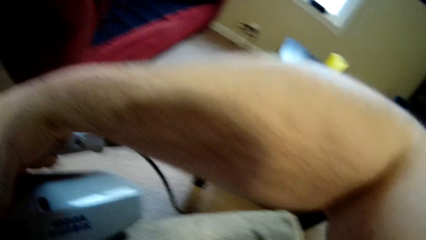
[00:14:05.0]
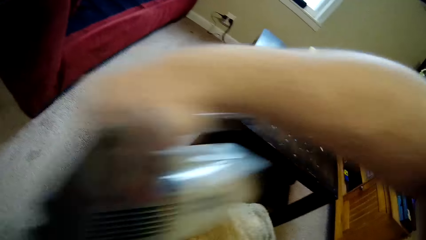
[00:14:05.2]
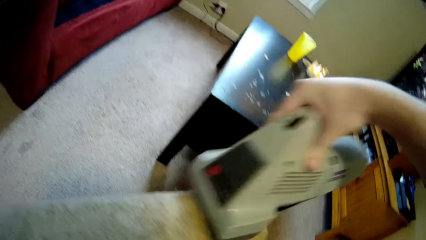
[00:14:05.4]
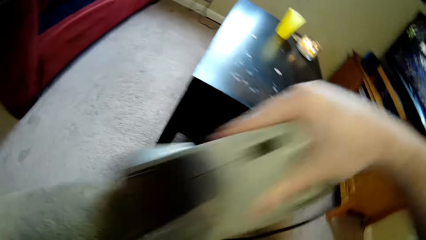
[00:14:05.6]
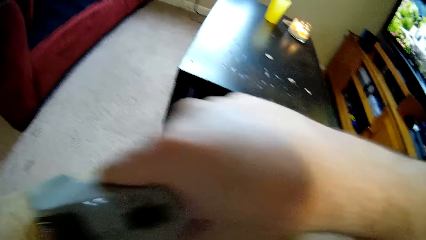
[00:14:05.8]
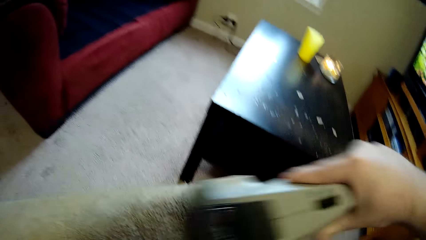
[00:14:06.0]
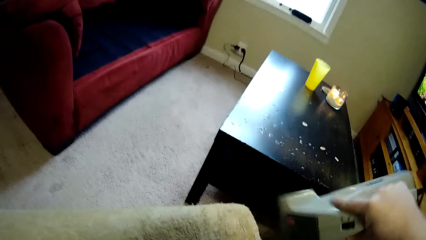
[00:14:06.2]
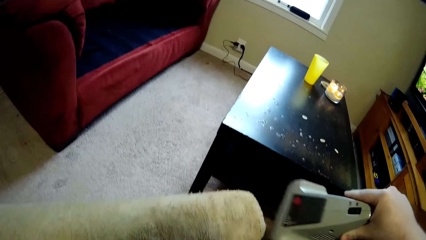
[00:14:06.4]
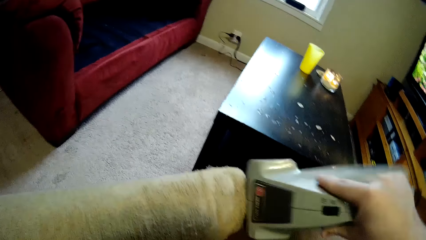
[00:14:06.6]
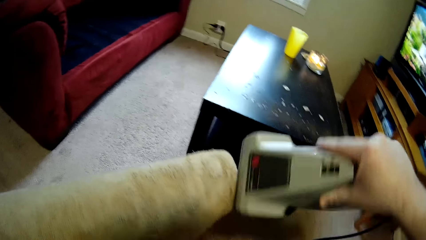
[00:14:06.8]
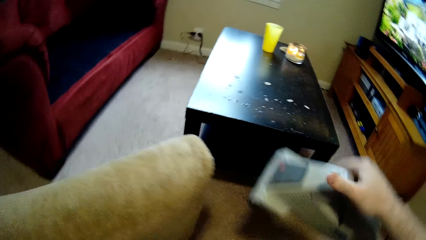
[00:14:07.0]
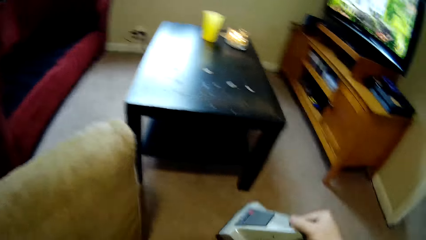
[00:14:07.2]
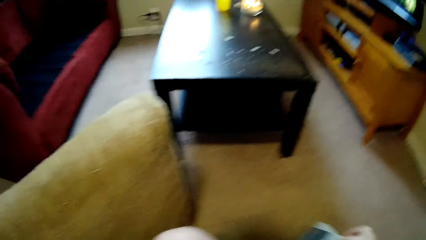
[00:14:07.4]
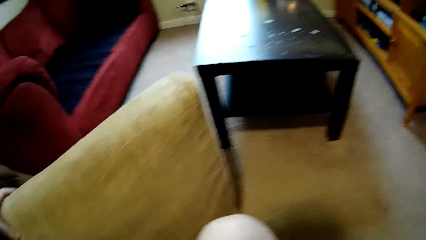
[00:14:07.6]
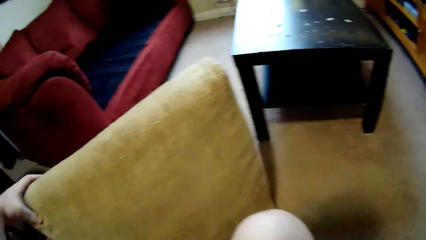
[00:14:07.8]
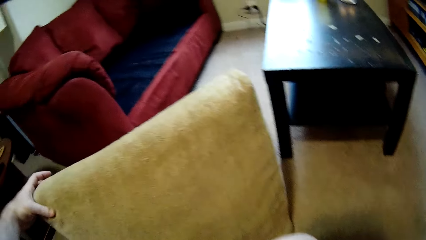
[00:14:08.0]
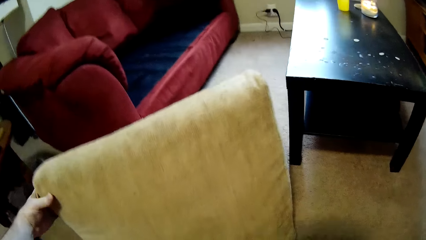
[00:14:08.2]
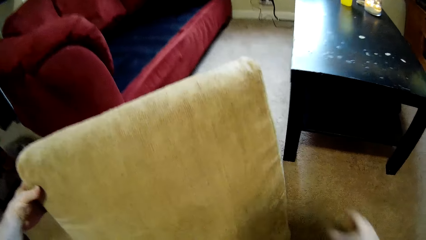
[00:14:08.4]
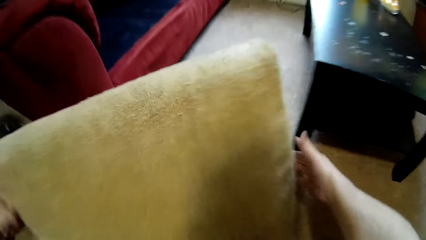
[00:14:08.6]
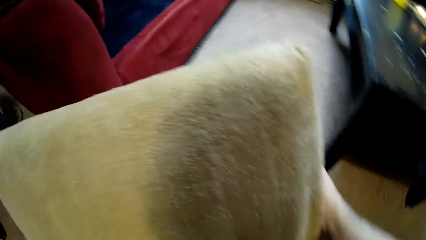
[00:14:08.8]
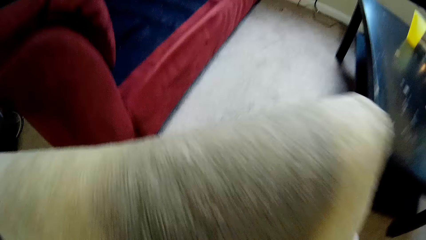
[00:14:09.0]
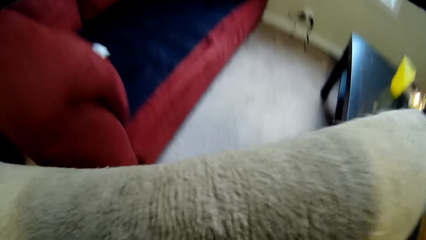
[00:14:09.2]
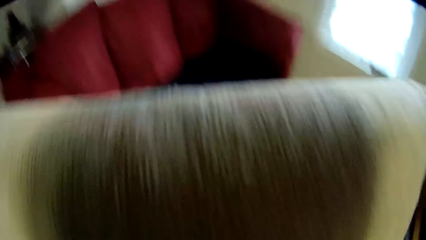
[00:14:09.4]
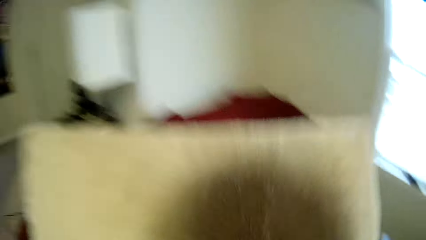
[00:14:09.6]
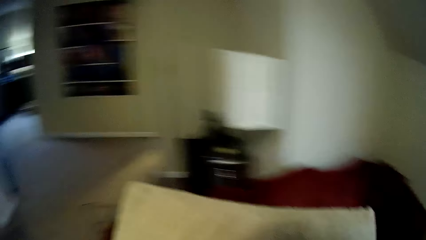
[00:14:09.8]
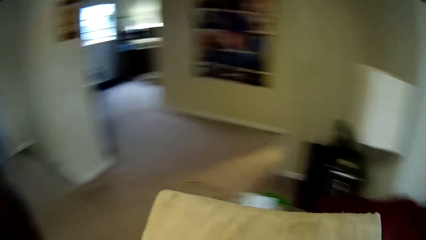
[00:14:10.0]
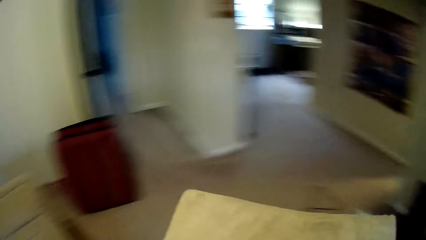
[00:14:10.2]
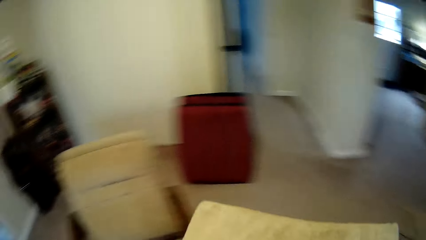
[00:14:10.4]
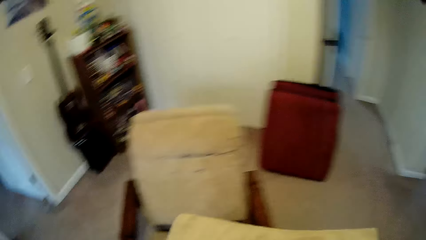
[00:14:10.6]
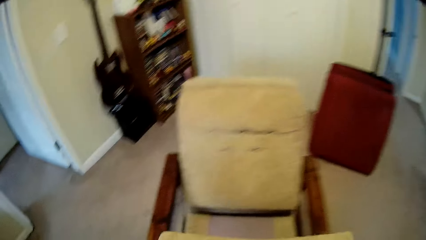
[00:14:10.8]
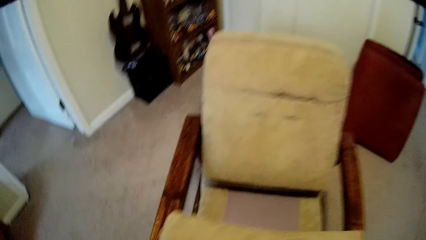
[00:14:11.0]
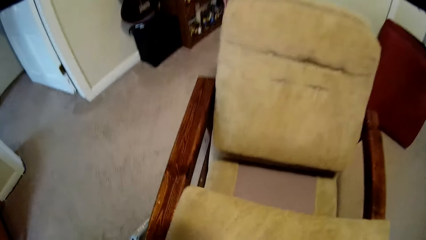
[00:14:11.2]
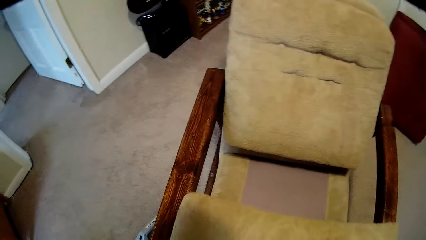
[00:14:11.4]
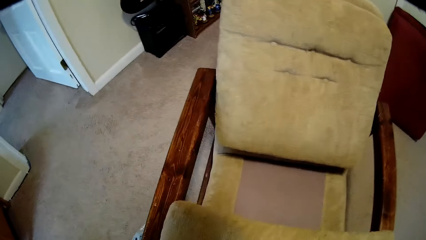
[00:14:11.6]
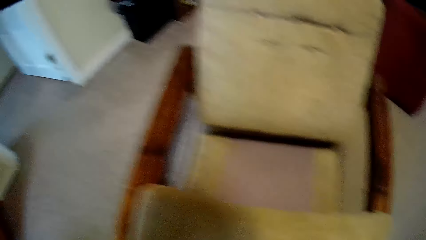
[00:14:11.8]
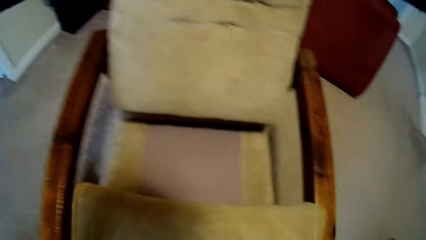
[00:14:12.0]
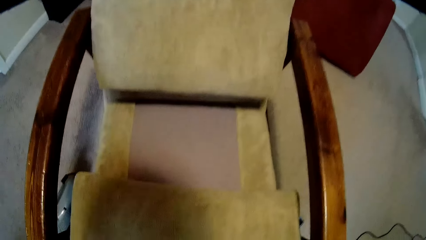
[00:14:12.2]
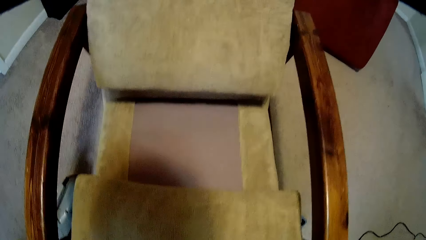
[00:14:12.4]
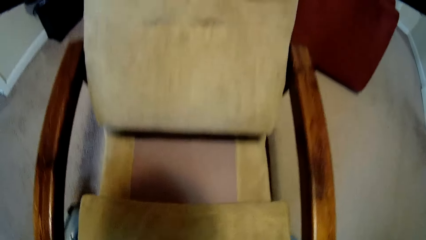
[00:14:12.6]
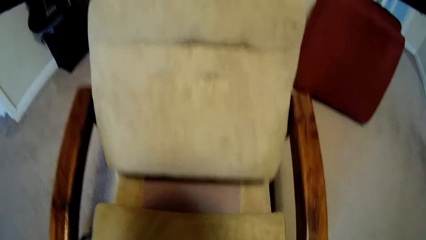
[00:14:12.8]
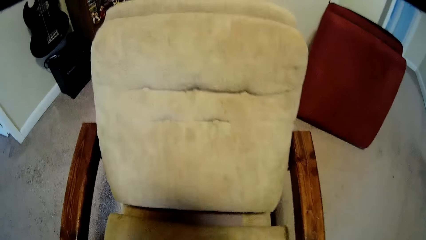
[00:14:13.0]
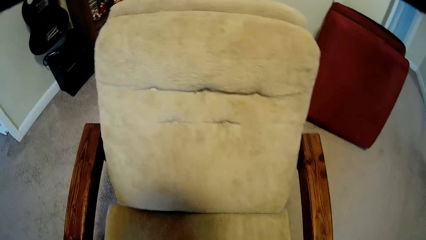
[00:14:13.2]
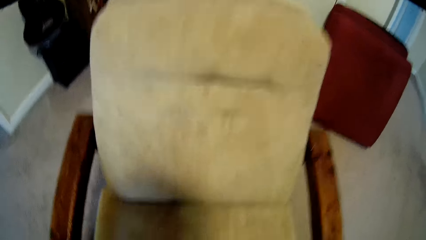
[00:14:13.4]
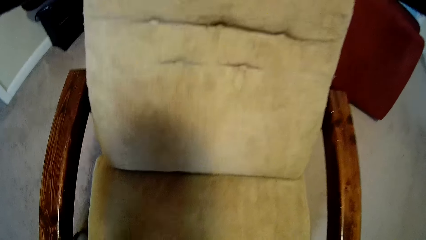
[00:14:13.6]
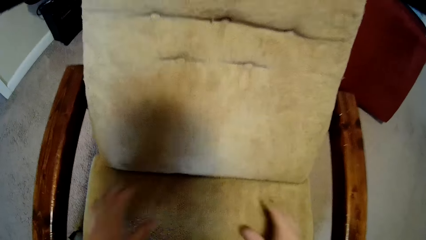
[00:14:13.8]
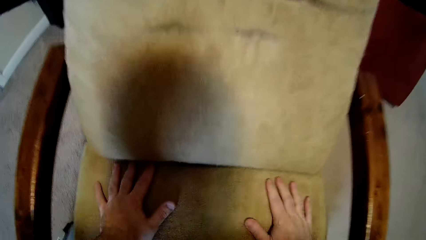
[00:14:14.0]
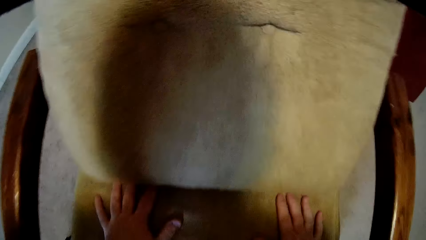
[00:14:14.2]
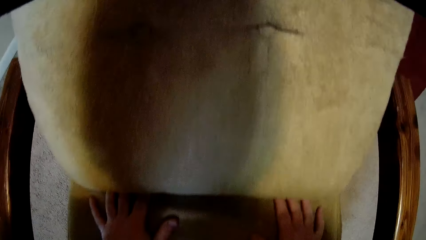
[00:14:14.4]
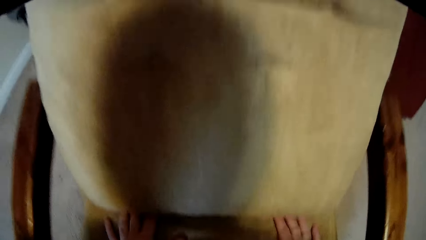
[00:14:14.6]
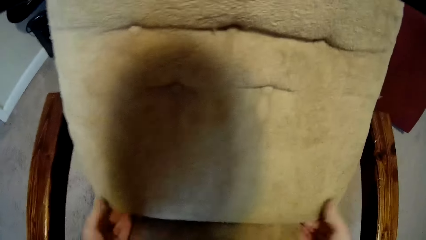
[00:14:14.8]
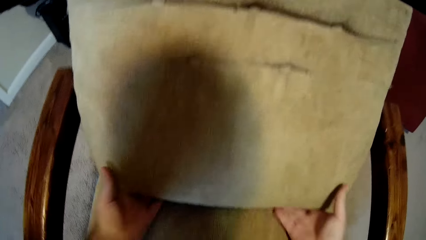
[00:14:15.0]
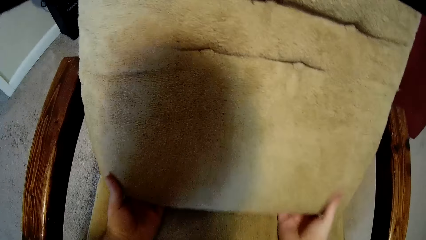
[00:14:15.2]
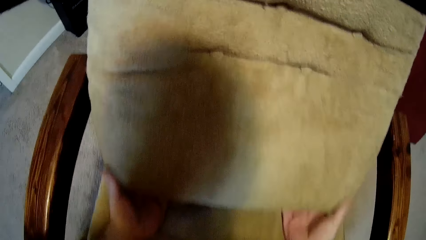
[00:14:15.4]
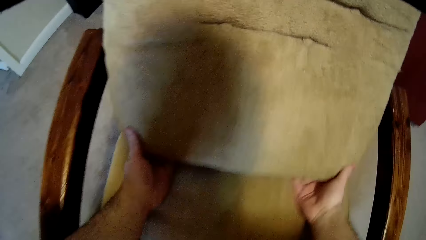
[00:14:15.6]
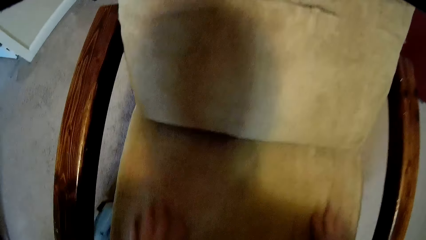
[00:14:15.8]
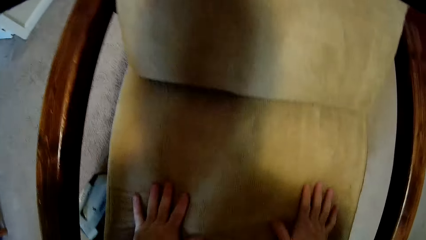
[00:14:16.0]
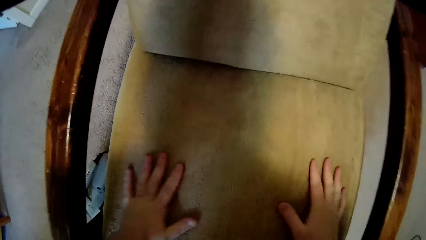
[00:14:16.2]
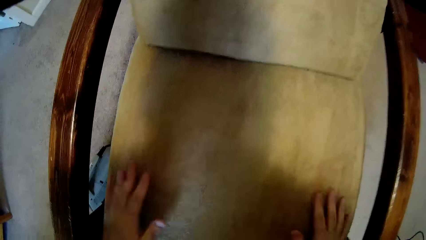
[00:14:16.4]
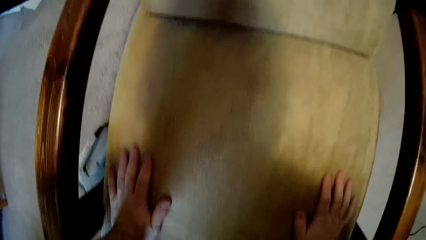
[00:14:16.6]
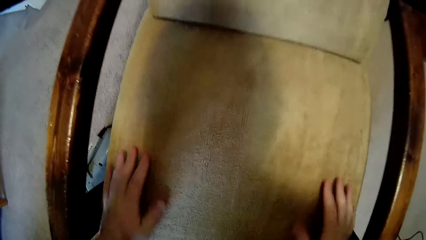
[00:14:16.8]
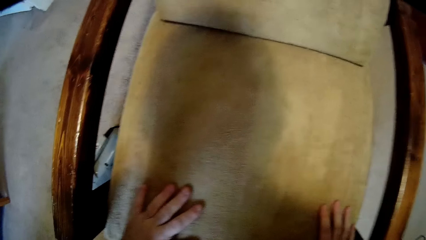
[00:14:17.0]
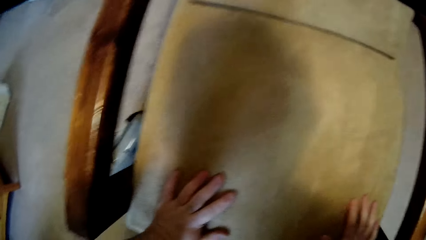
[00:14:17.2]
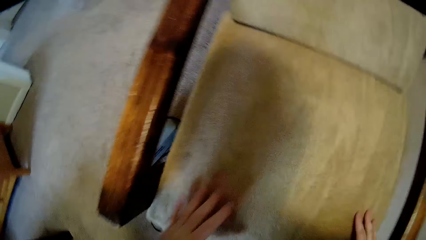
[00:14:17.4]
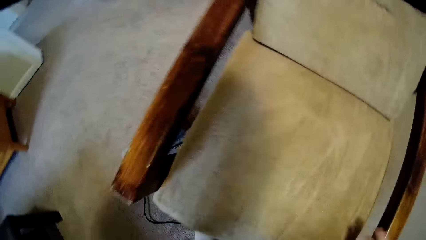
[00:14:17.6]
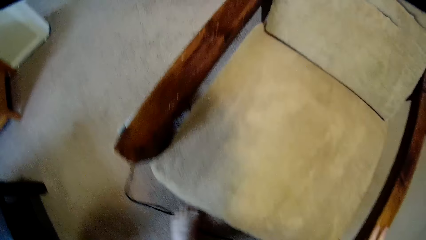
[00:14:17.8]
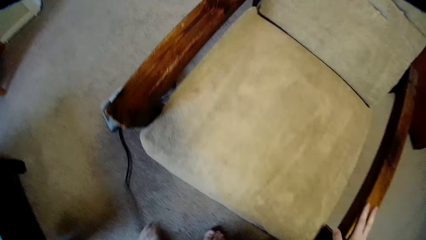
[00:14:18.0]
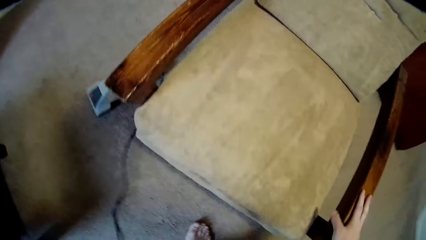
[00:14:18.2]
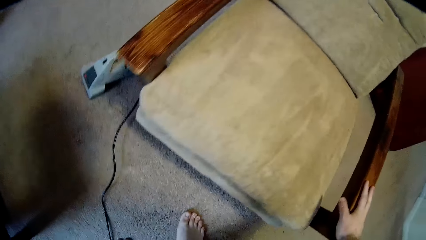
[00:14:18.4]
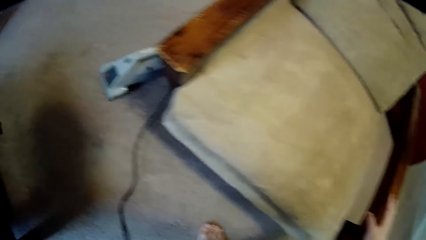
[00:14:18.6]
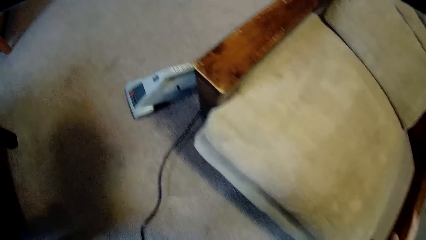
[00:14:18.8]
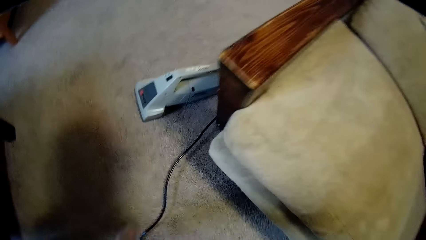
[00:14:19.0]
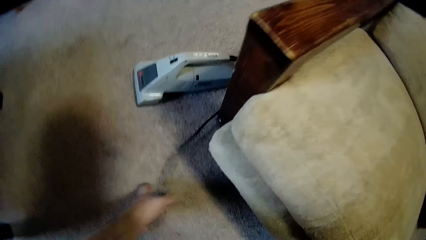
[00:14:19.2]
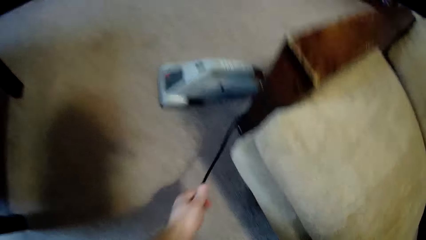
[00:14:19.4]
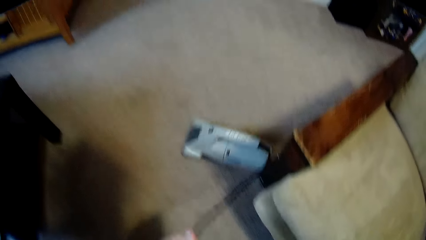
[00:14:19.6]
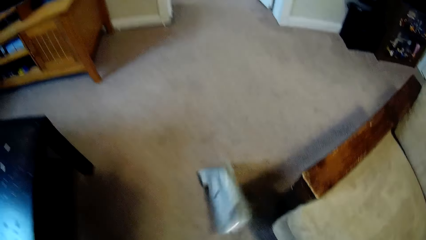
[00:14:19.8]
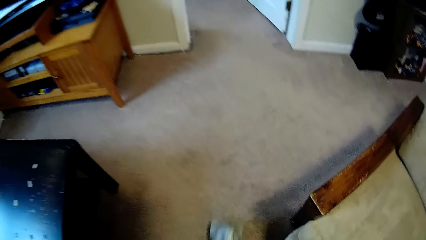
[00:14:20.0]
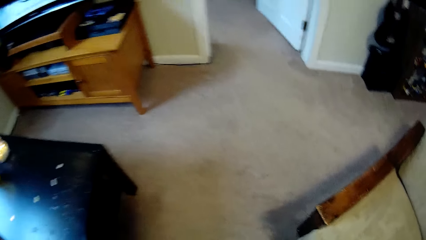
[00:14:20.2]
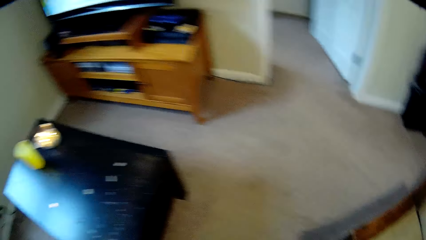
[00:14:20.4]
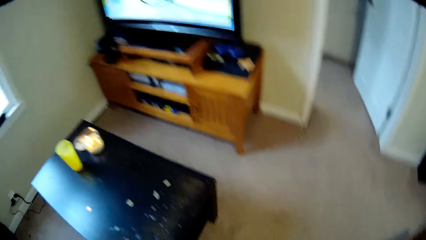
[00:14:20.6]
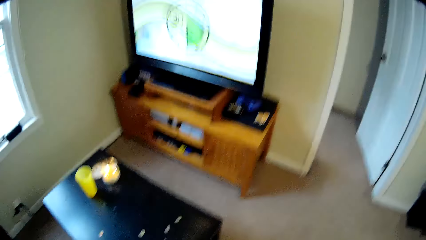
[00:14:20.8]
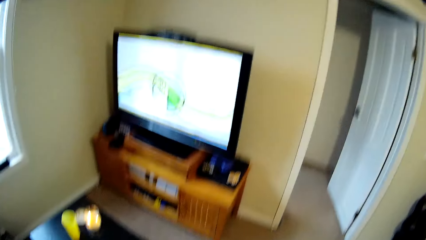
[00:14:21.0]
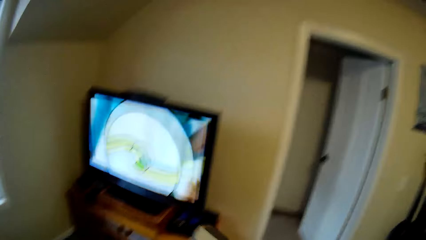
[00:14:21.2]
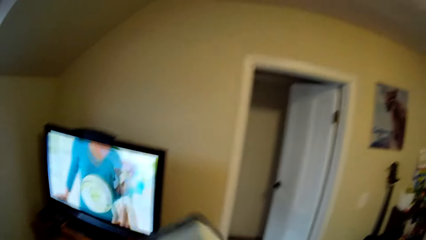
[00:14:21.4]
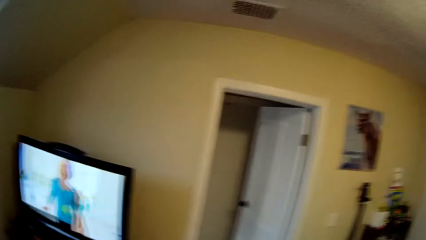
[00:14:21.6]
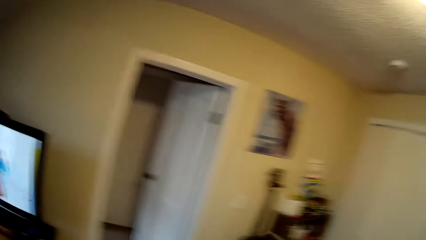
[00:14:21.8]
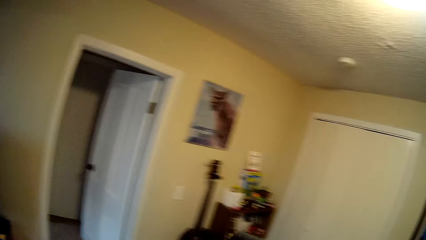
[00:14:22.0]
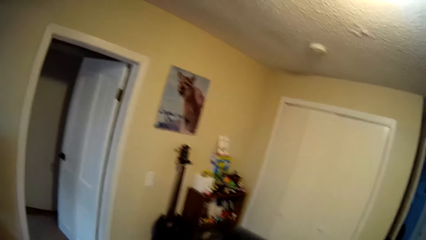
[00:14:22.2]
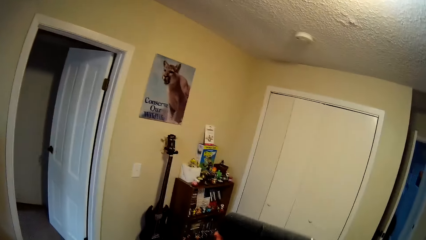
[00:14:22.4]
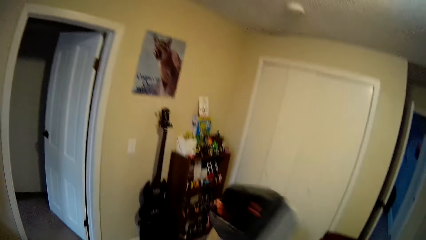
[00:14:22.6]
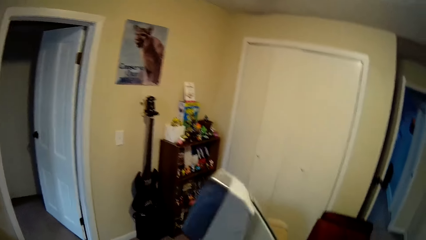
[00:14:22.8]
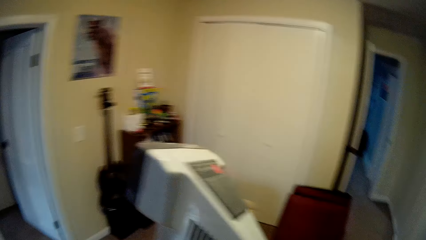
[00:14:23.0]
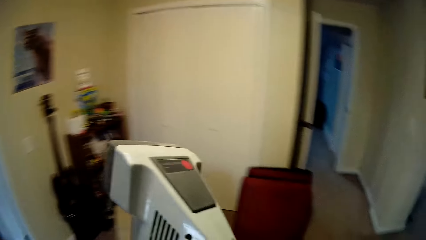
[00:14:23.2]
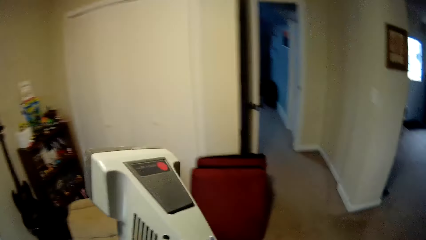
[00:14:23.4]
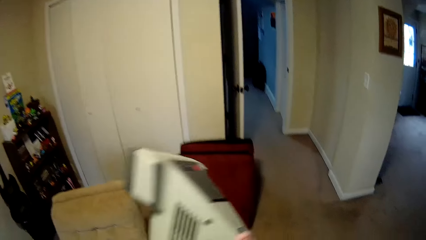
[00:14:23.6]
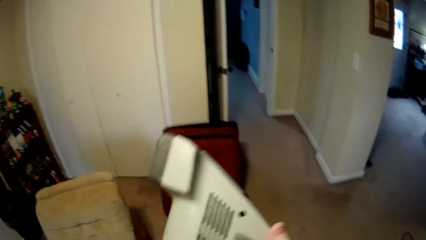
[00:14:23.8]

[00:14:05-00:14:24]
The camera wearer drops the machine on the floor. They turn off the machine, lift the cushion with both hands and put the cushion on the sofa. They fit the cushion on the chair. They press the cushion on the chair. They pull the machine cable. They pick the machine from the floor.
